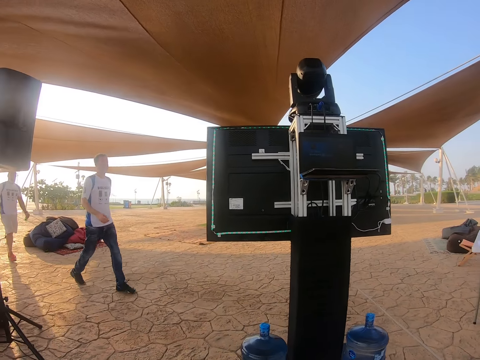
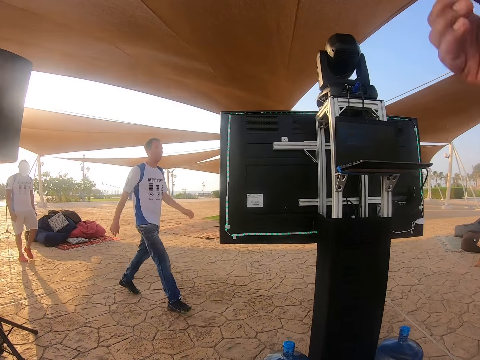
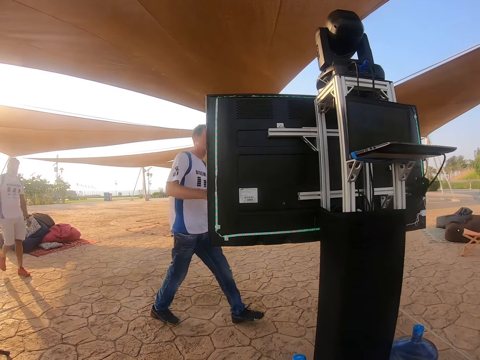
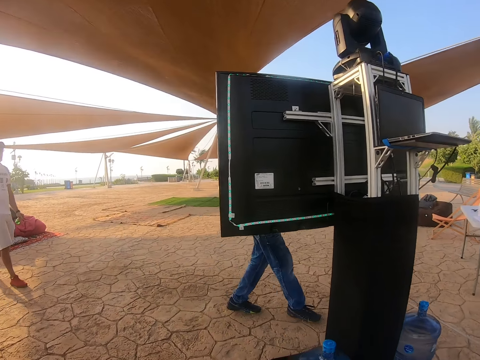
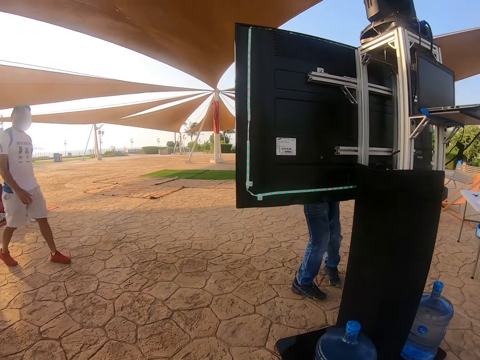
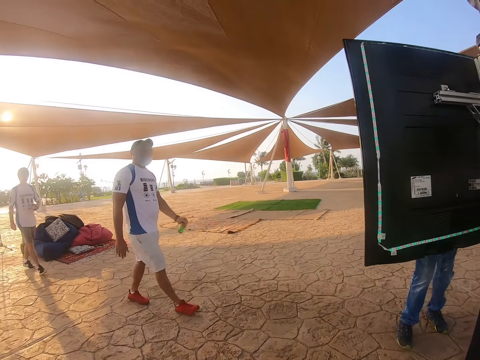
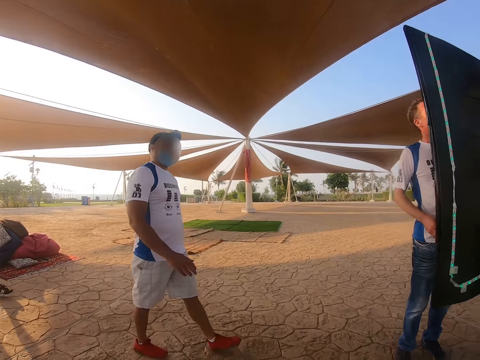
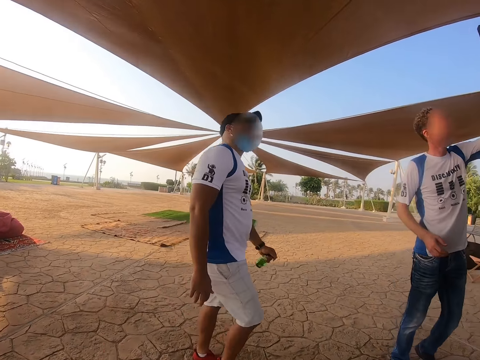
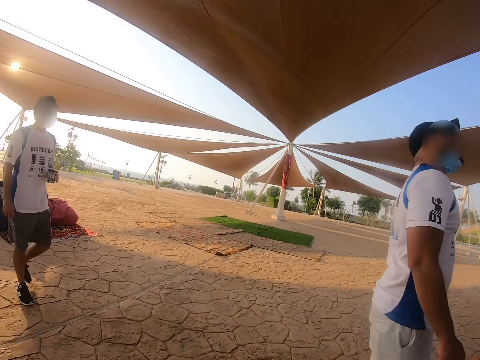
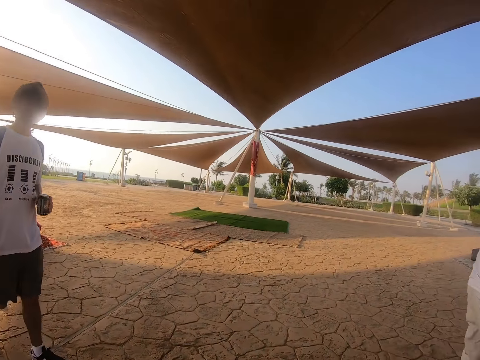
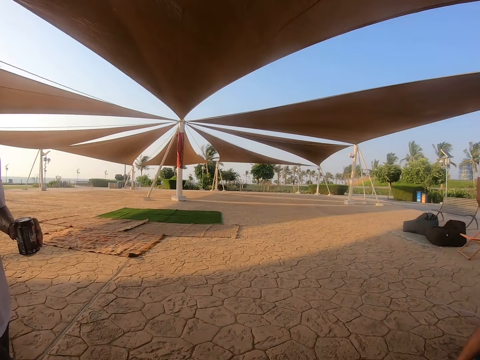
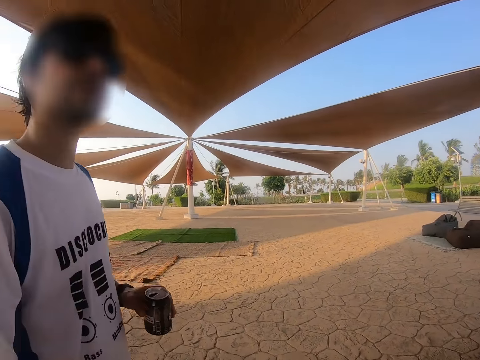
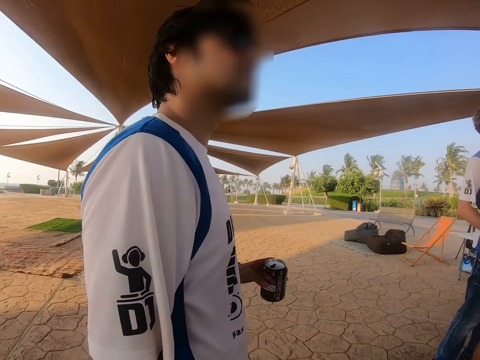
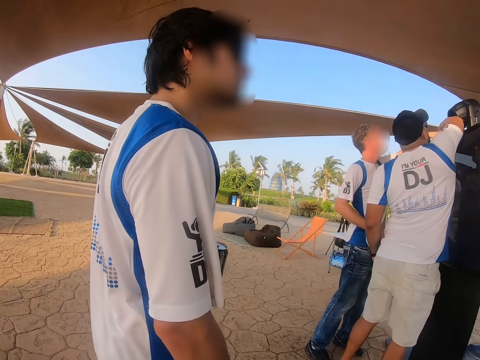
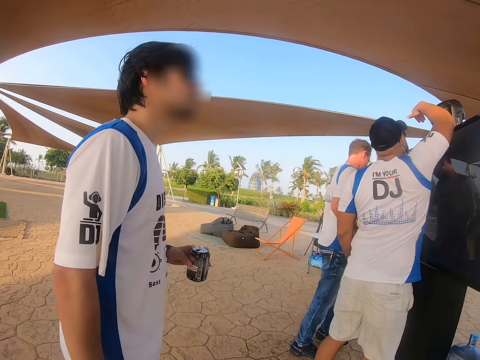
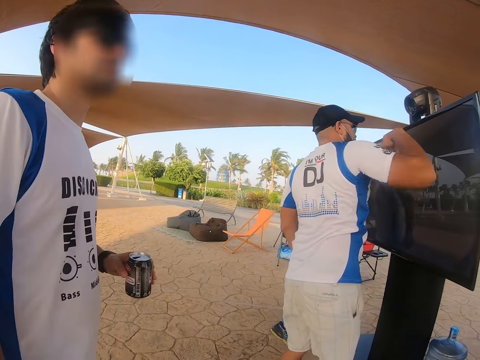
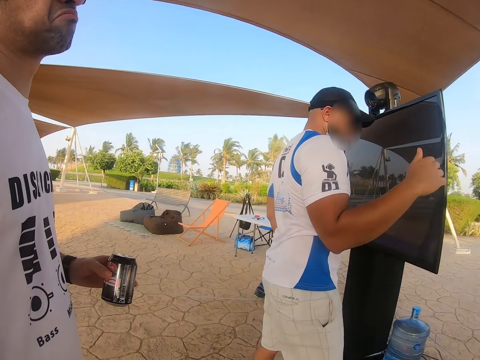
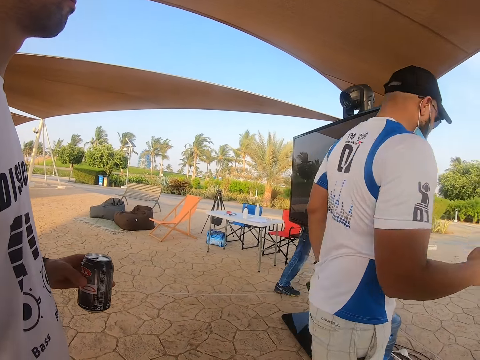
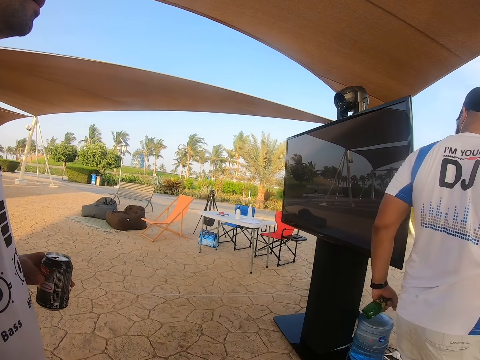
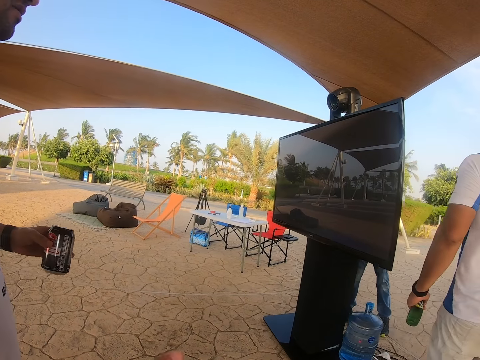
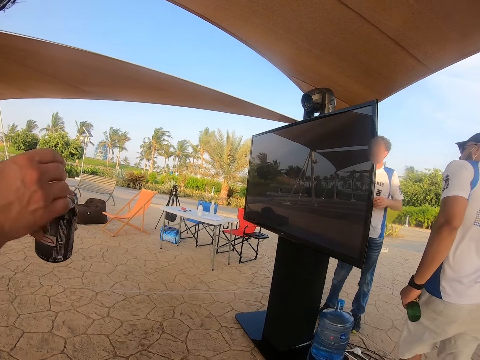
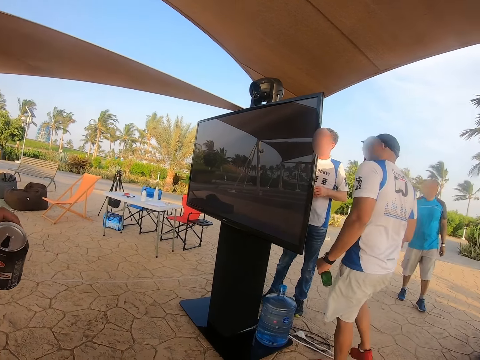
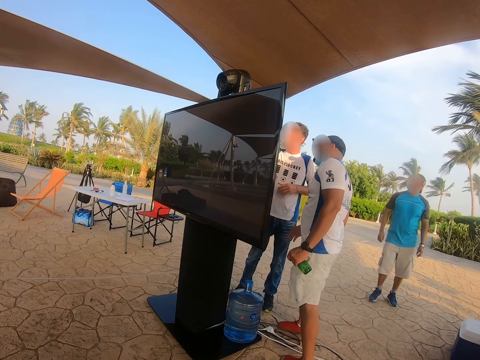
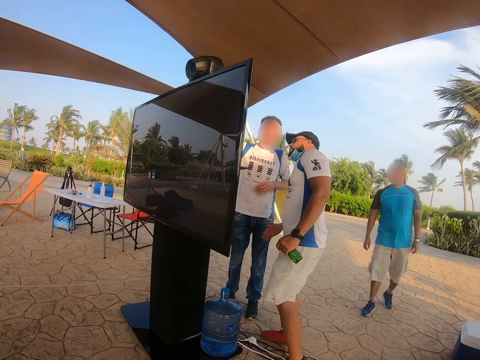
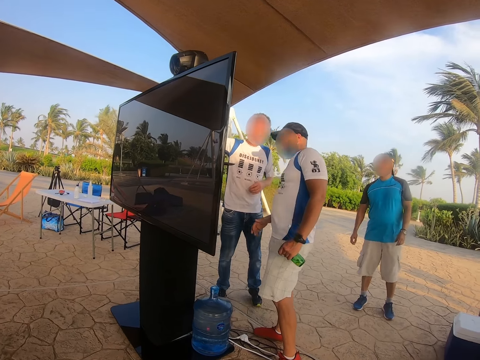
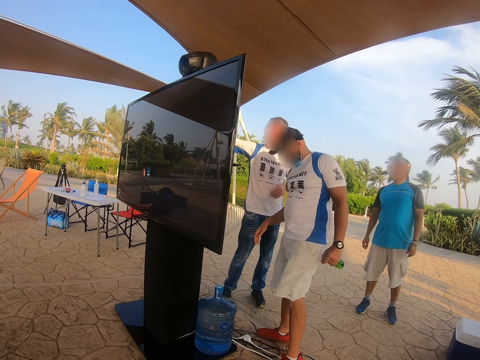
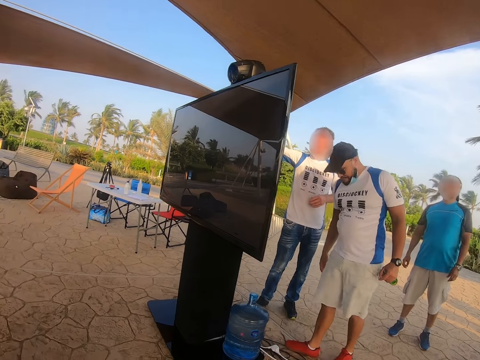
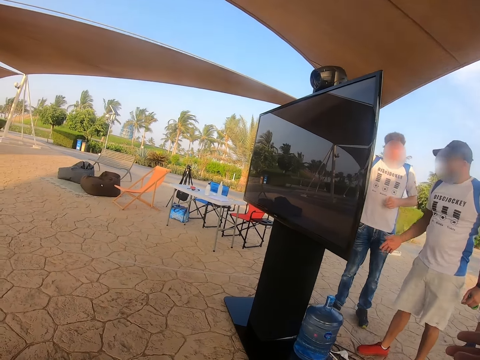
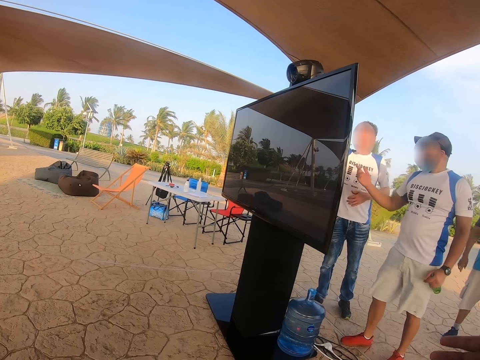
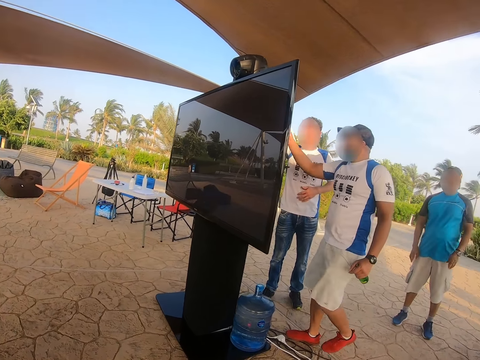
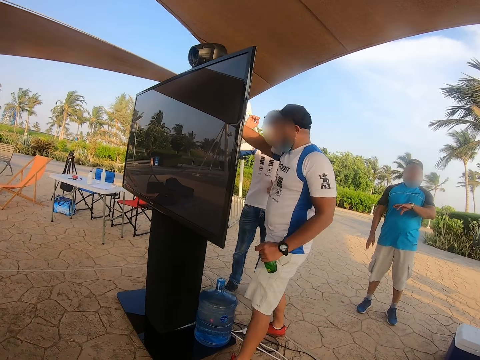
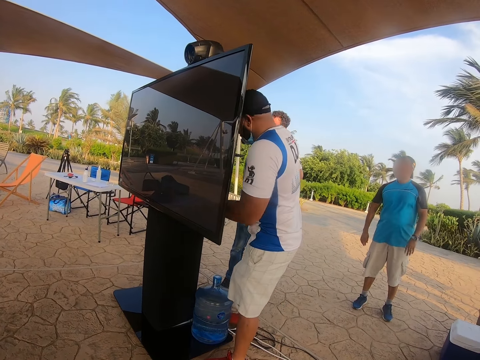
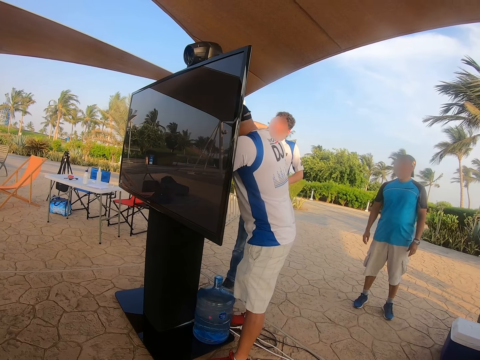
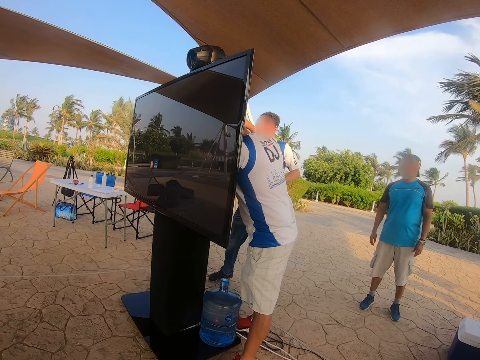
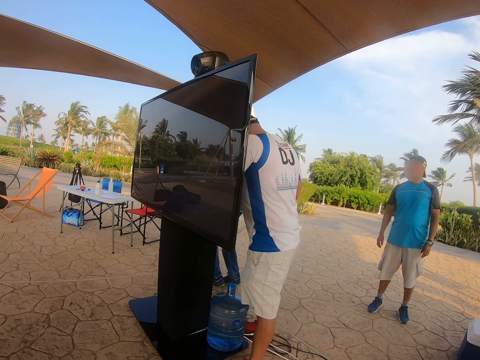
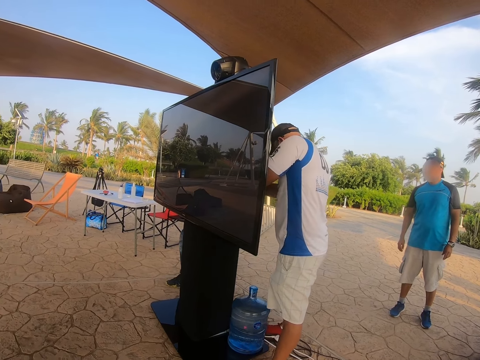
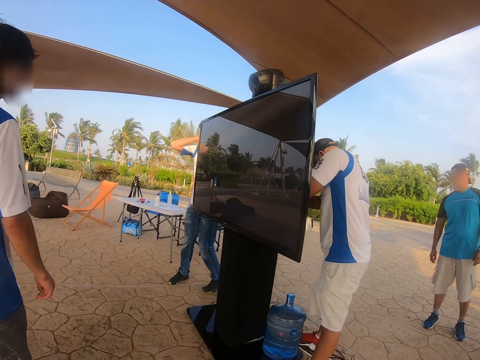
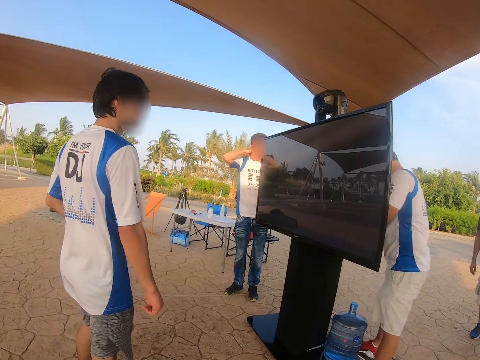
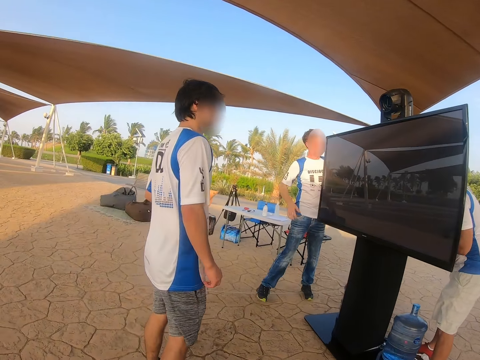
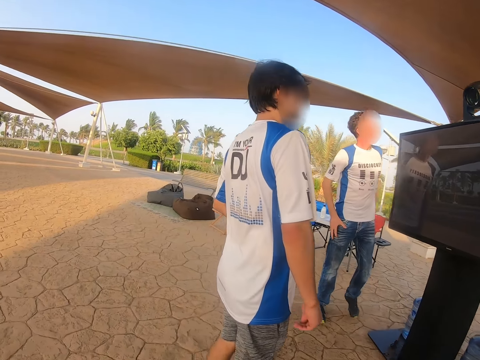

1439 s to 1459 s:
A man walks towards the stand. Another man walks towards the stand. The camera wearer walks beside the TV. The second man walks towards the stand again. Another man holds the container. The second man walks around the stand. The first man walks around the stand. The camera wearer looks at the TV. The second man checks the stand. The first man checks the stand. The second man checks the stand. The first man walks around the stand. Another man walks towards the stand.

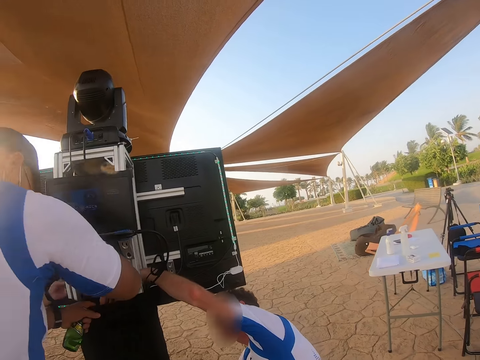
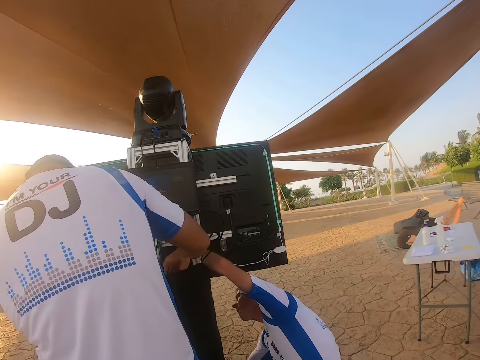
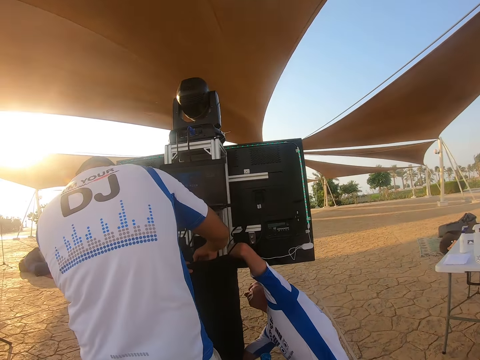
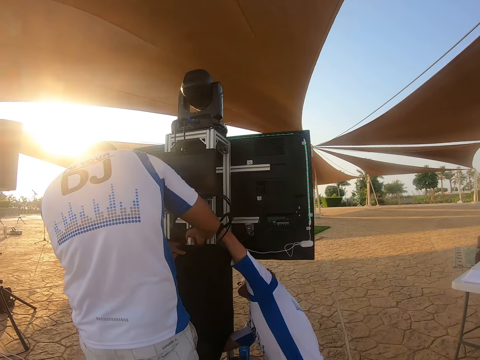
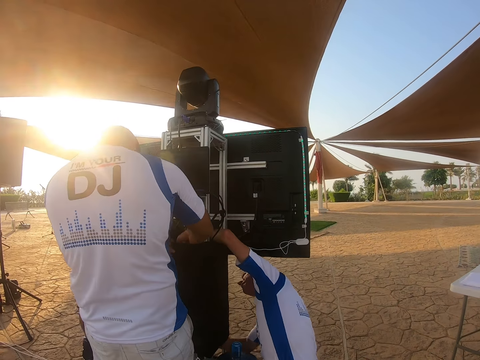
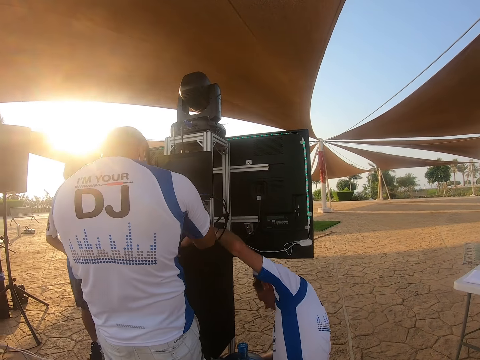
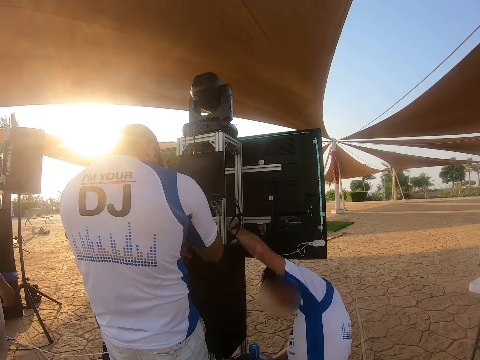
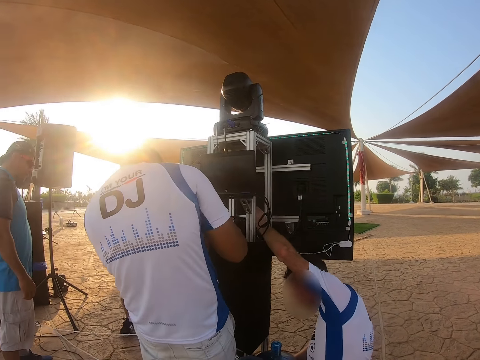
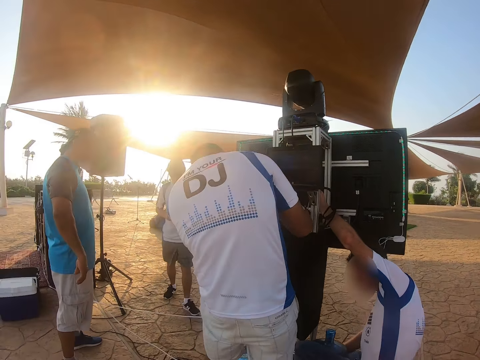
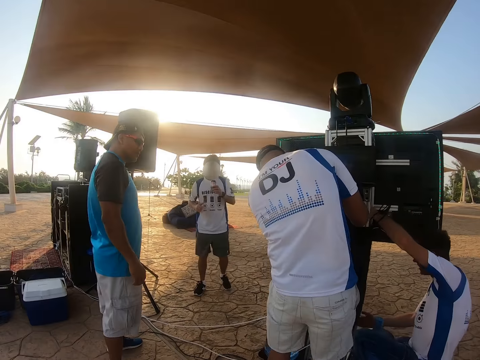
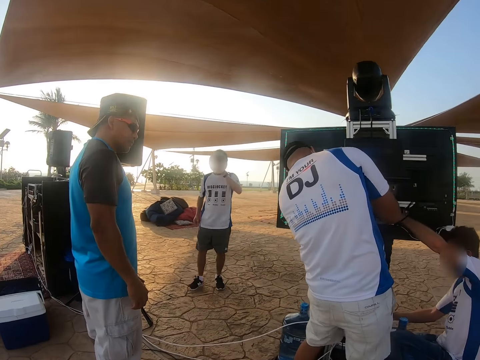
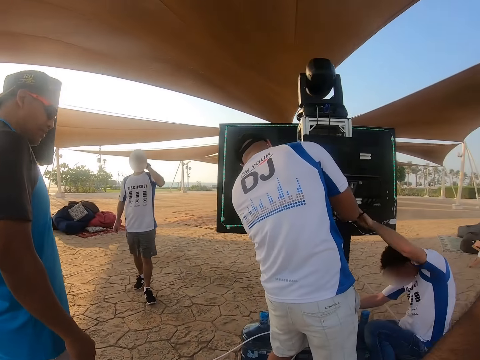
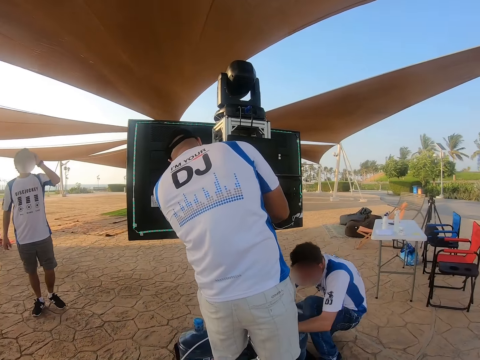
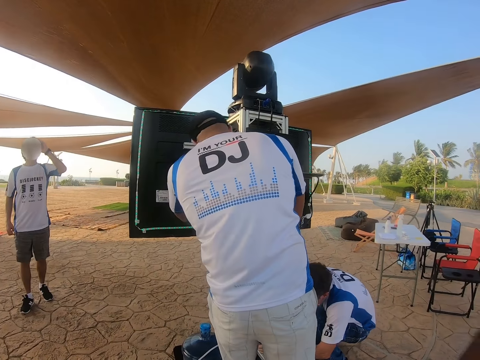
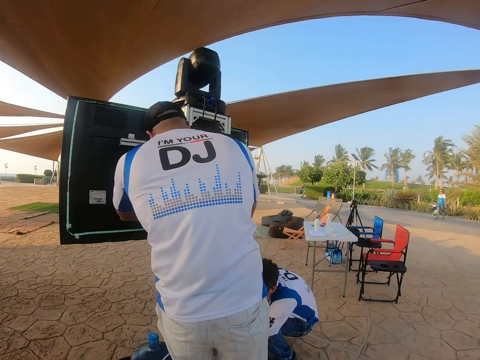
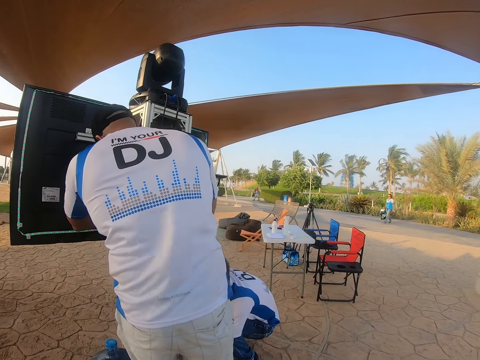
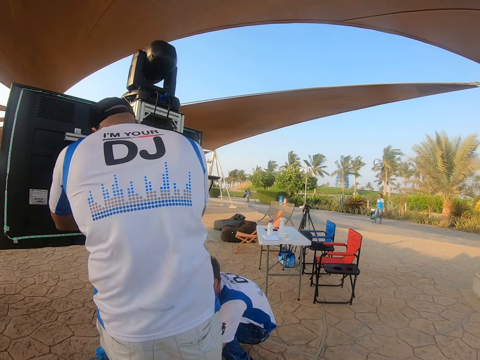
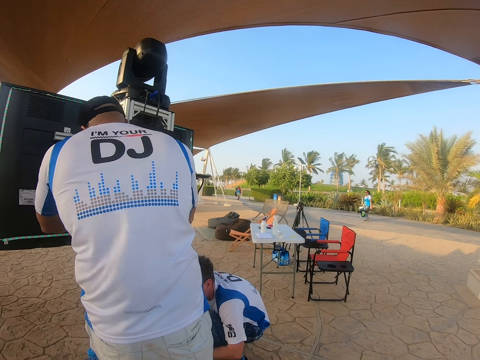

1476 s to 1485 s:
The camera wearer looks at the laptop. A man touches the cable. Another man touches the cable. A third man moves back and drinks something. The camera wearer looks at a man. The first man bends down.
